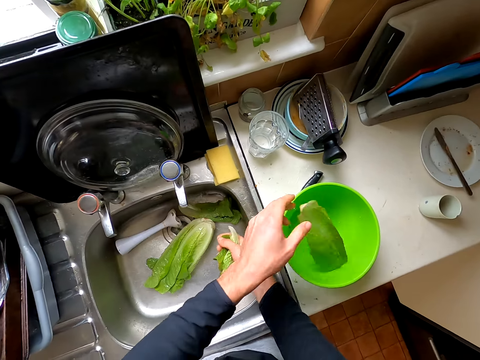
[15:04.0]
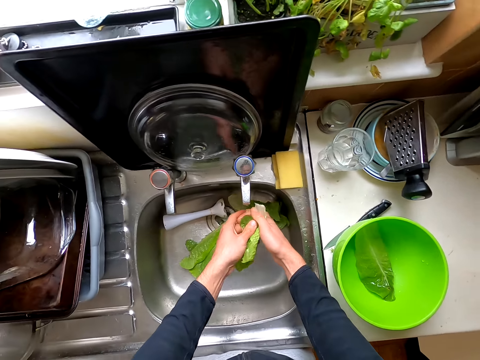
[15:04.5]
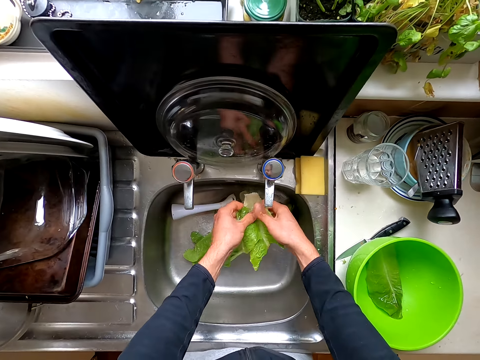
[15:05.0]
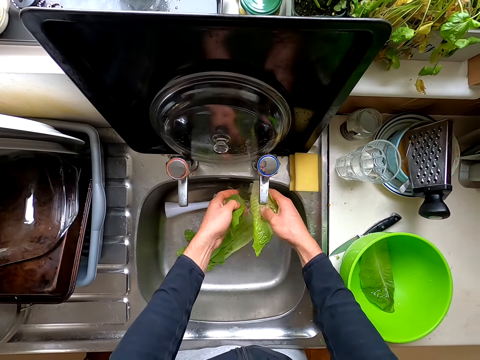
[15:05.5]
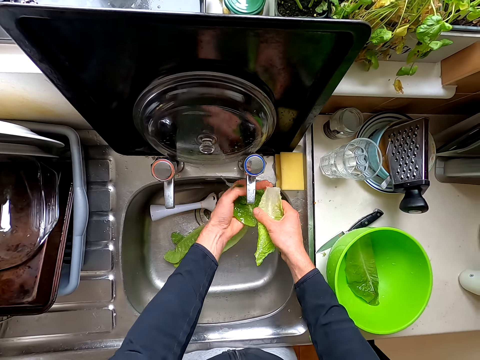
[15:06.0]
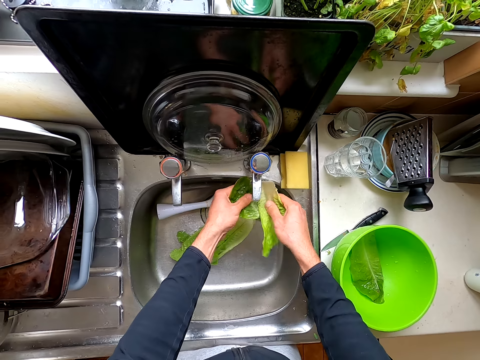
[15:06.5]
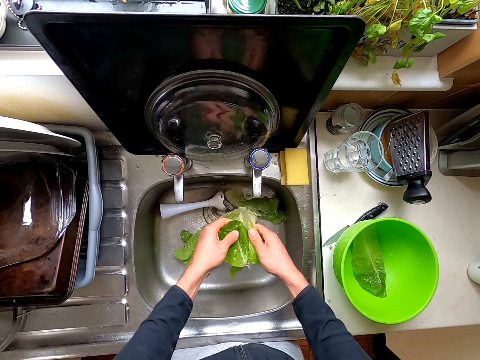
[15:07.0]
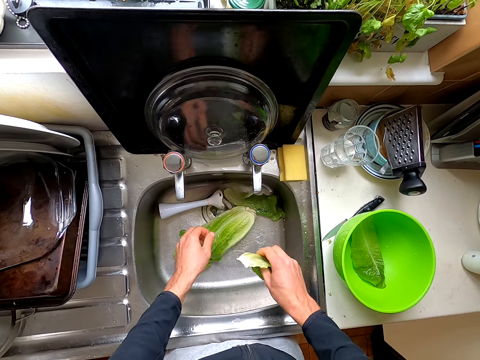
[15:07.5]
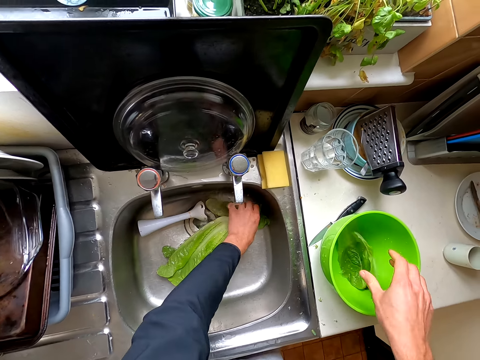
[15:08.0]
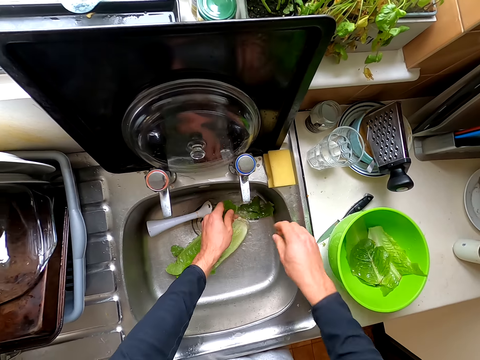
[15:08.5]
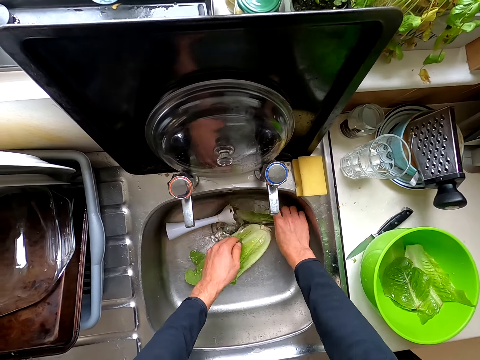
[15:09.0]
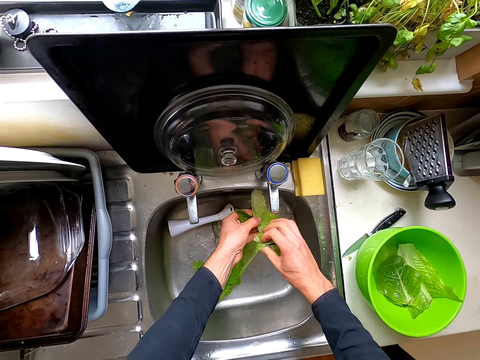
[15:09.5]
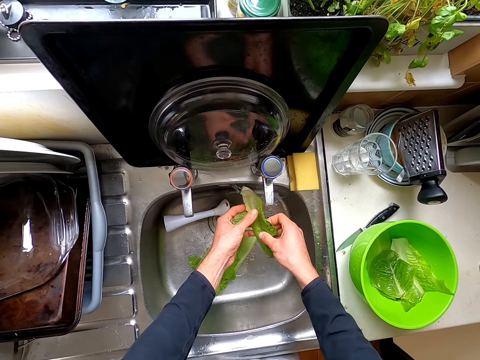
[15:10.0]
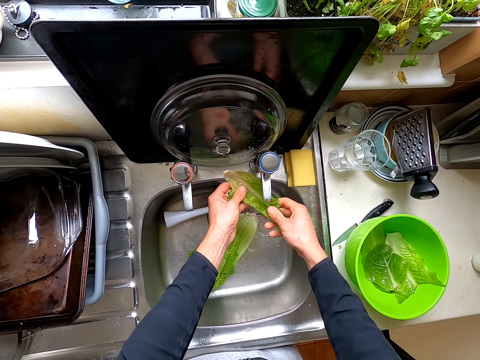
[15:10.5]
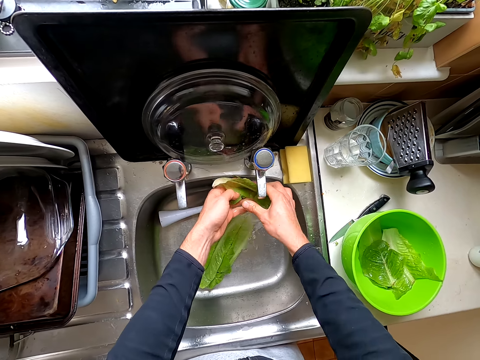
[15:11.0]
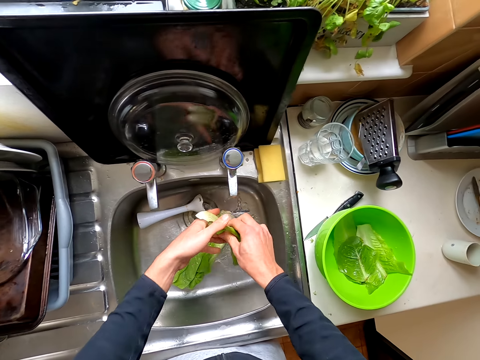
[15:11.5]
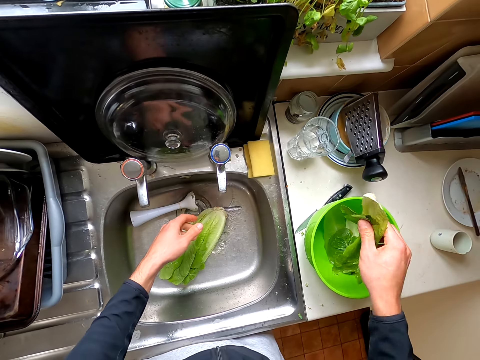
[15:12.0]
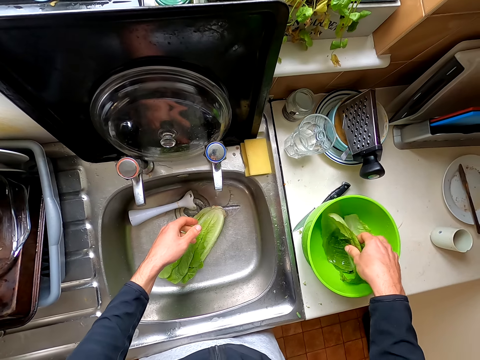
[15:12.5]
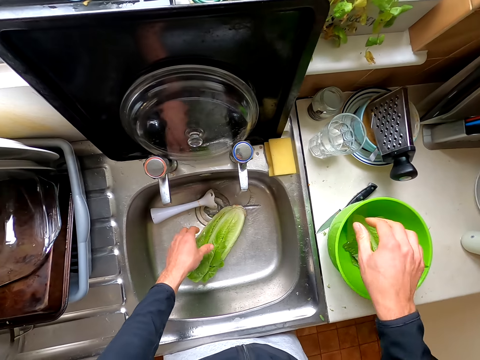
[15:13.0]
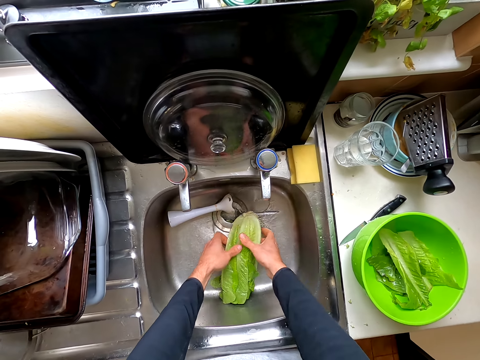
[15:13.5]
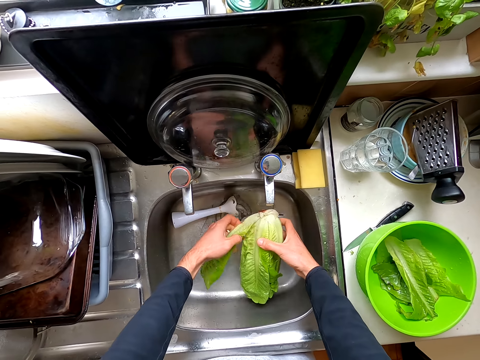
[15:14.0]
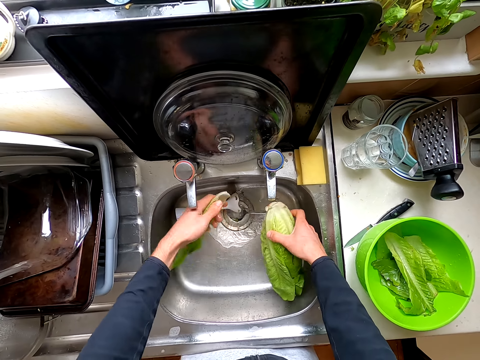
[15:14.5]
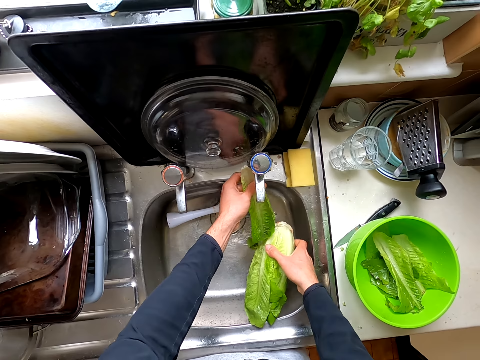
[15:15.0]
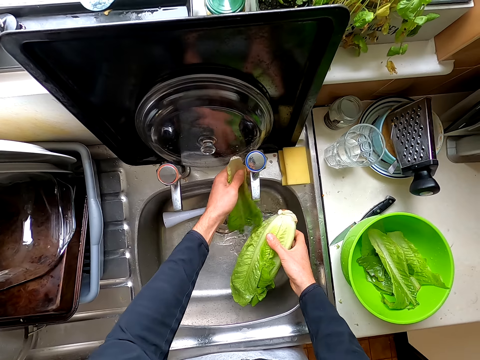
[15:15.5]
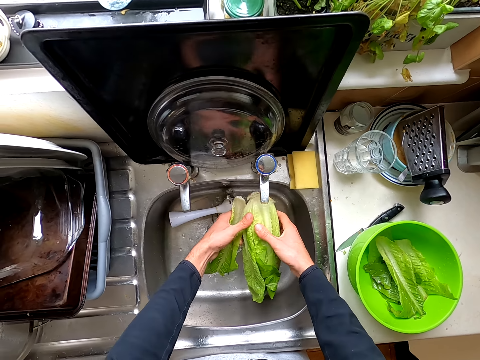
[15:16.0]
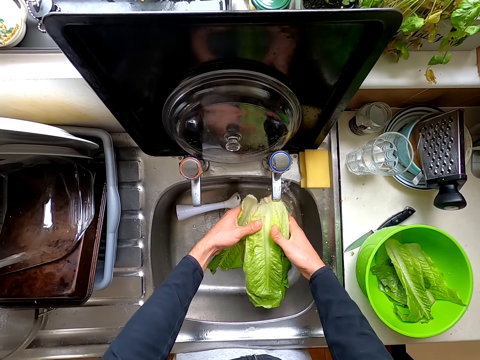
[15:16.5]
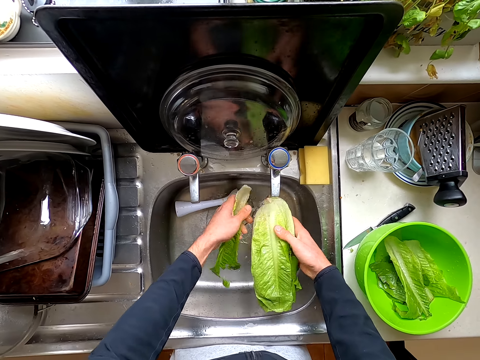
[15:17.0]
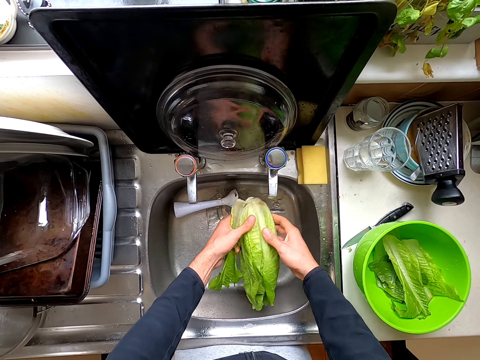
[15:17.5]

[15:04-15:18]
The camera wearer puts the lettuce leaf in the bowl. They wash the lettuce leaves and put the lettuce leaves in the bowl. They pick the lettuce leaves, wash the lettuce leaves and put the lettuce leaves in the bowl. They remove the lettuce leaf and wash the lettuce leaf.

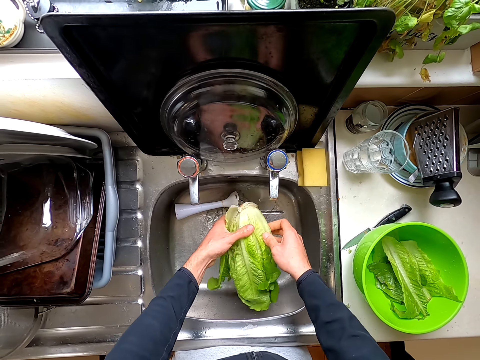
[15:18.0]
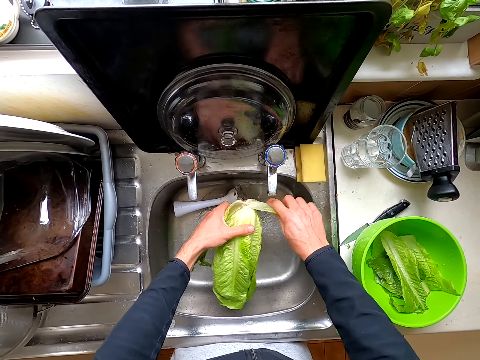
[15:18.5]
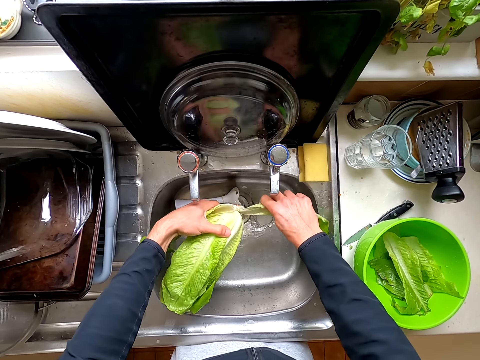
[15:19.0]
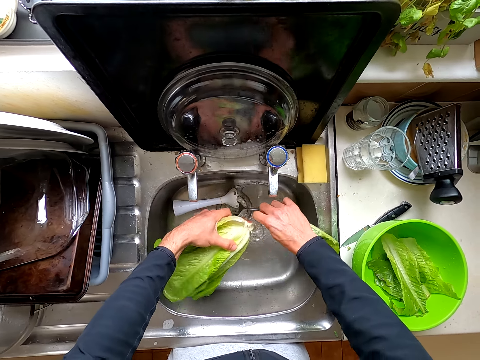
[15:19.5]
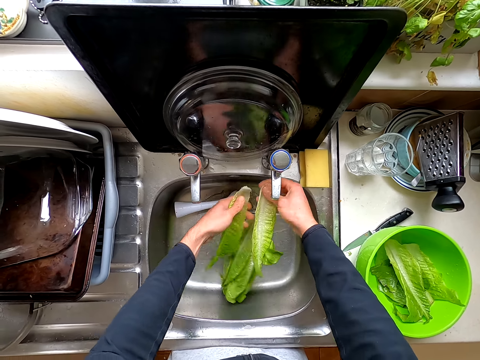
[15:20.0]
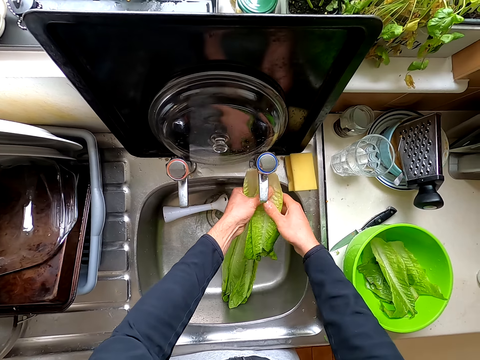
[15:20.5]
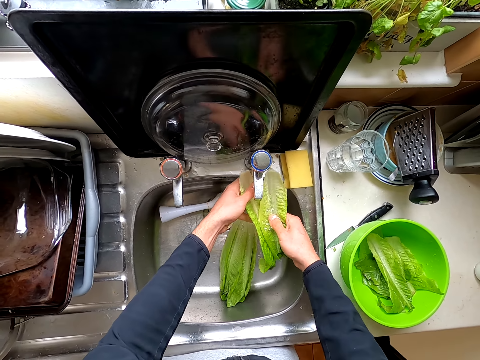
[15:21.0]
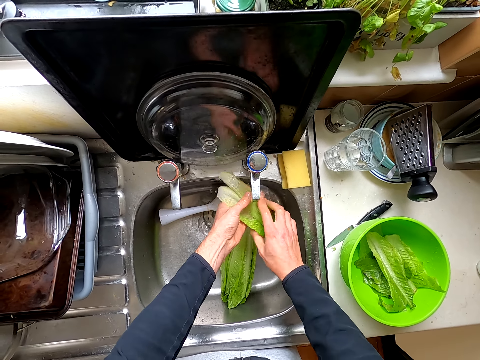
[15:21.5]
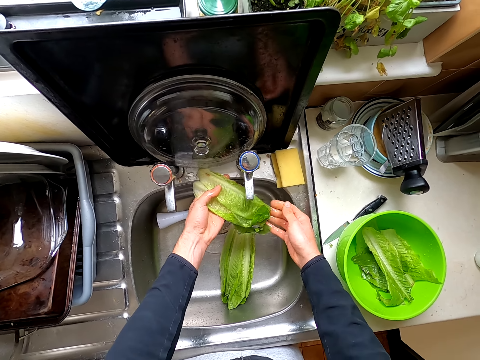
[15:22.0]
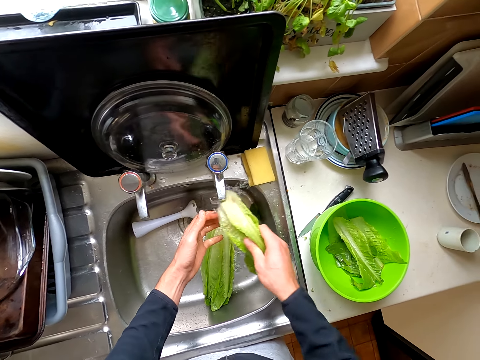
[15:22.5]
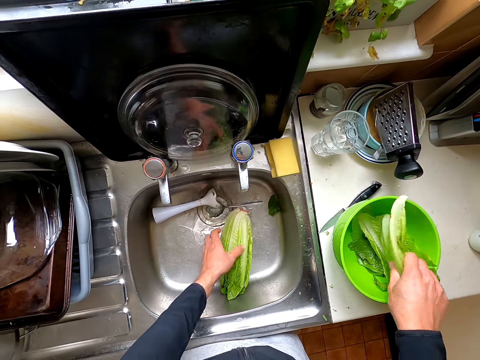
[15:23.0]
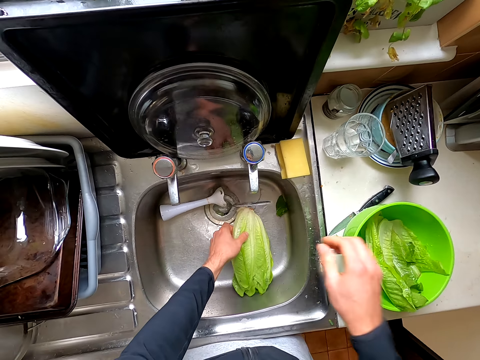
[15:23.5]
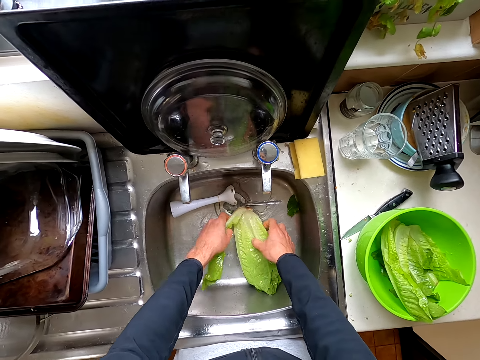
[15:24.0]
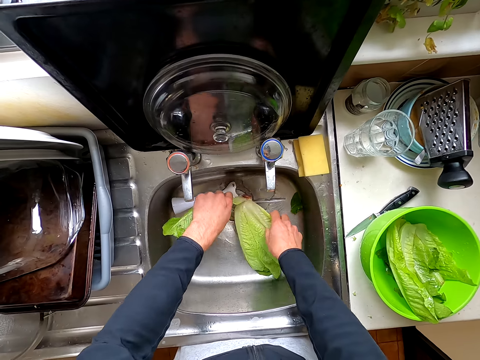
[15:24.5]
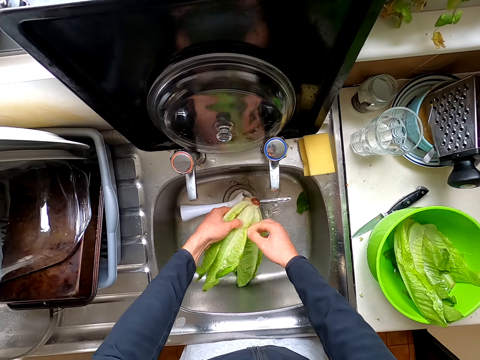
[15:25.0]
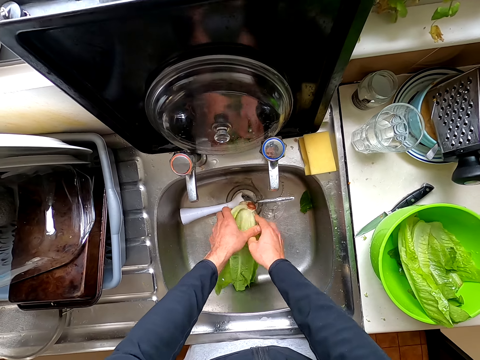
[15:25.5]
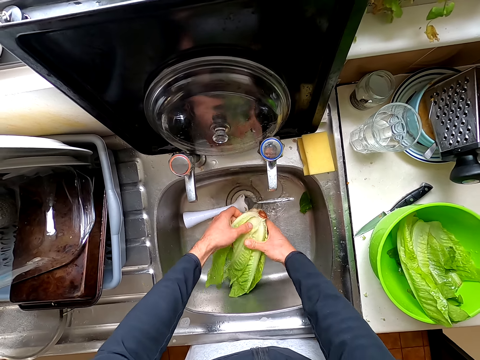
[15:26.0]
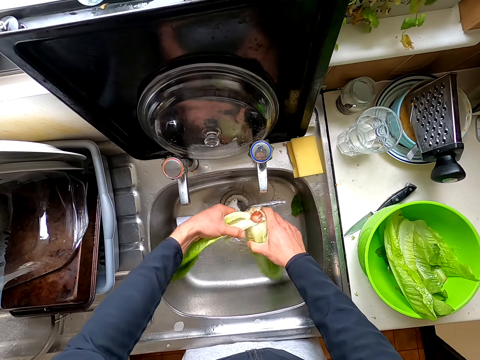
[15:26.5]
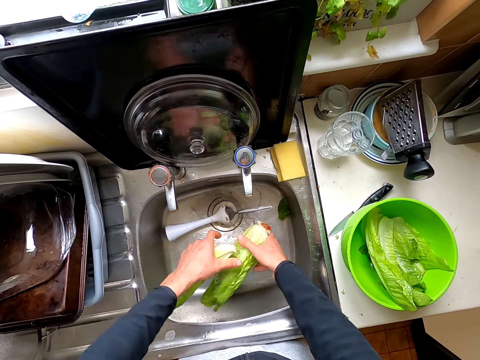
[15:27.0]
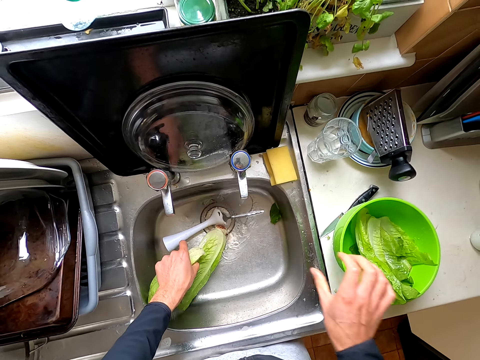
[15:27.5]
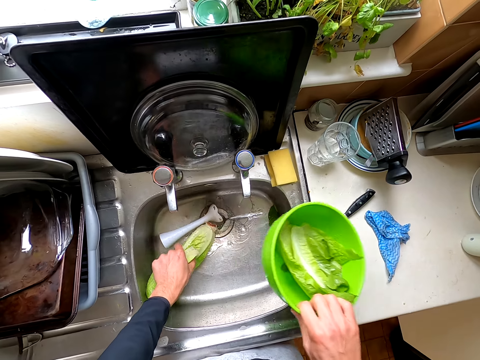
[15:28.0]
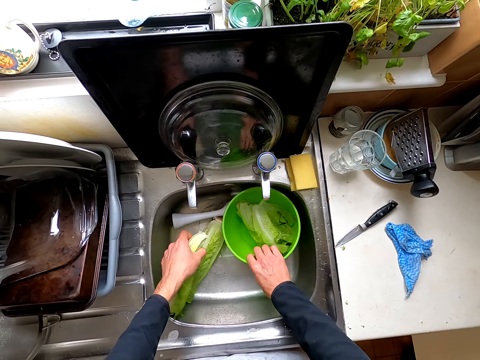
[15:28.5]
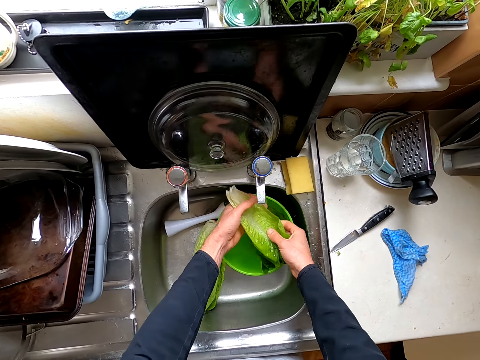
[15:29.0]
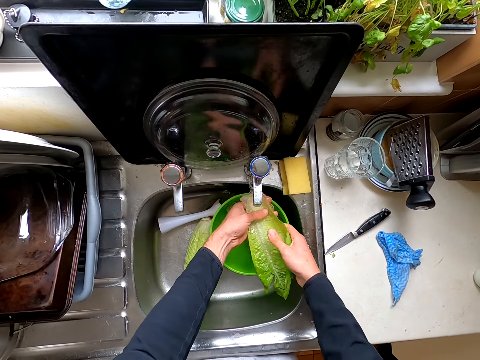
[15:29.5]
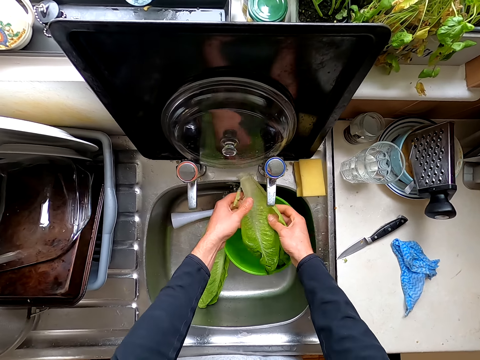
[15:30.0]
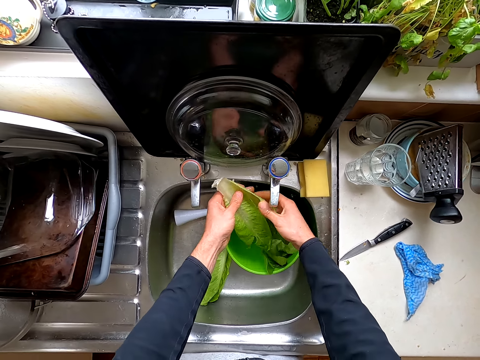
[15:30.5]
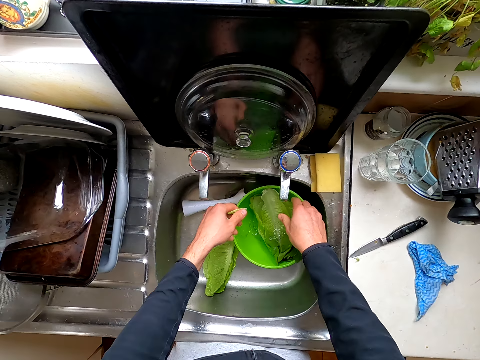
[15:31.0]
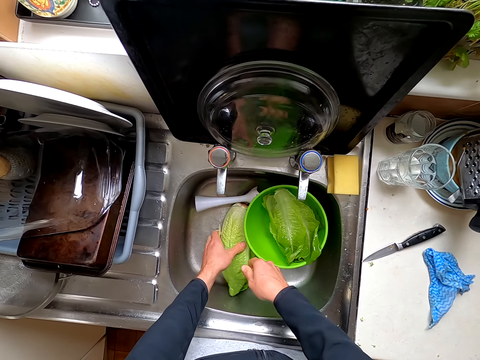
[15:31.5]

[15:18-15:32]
The camera wearer removes the lettuce leaf. They wash the lettuce leaves and put the lettuce leaves in the bowl. They remove the lettuce leaf. They pick the bowl and put the bowl in the sink. They wash the lettuce leaves.
